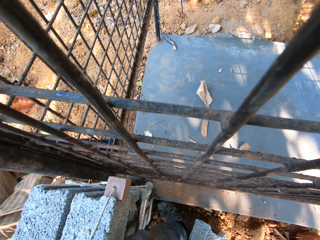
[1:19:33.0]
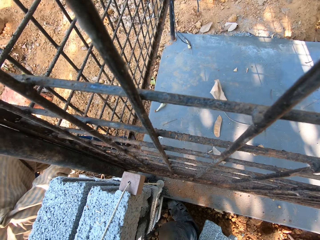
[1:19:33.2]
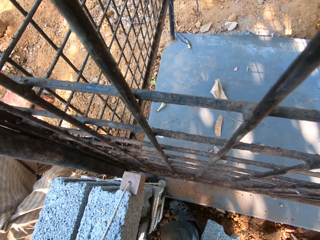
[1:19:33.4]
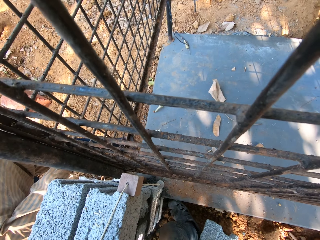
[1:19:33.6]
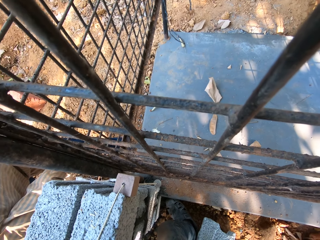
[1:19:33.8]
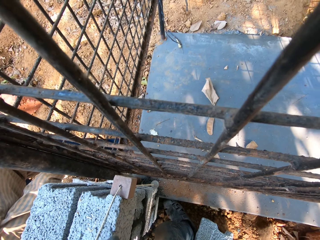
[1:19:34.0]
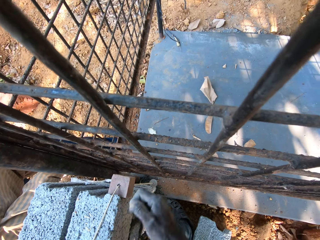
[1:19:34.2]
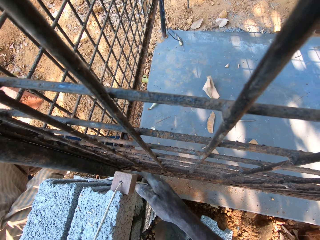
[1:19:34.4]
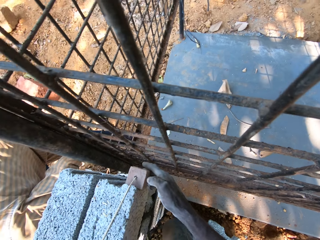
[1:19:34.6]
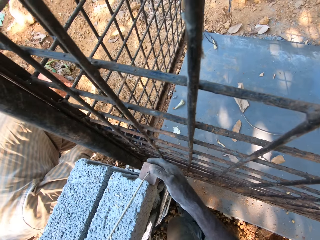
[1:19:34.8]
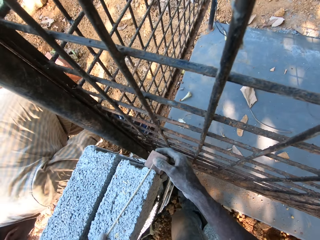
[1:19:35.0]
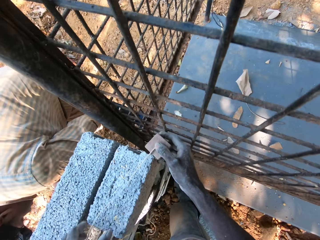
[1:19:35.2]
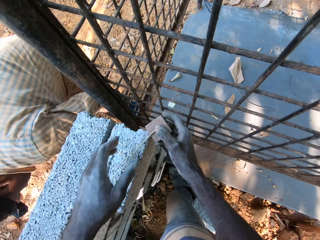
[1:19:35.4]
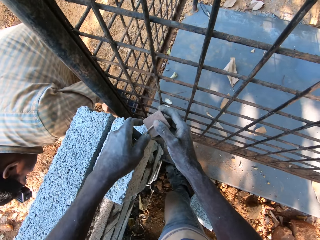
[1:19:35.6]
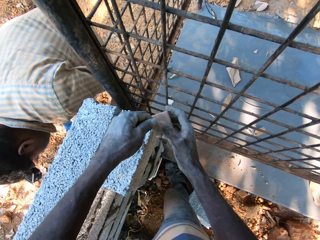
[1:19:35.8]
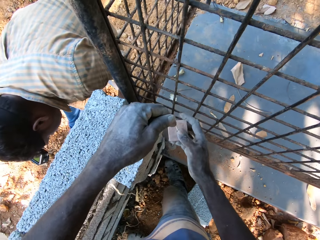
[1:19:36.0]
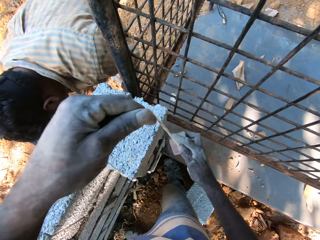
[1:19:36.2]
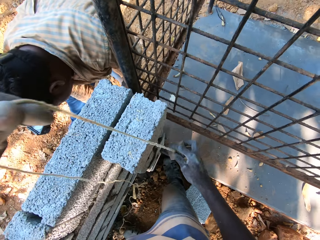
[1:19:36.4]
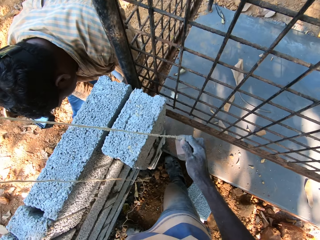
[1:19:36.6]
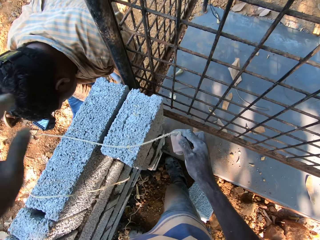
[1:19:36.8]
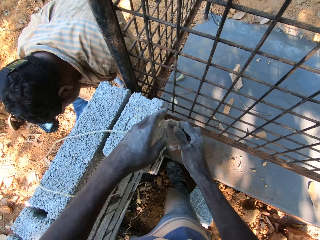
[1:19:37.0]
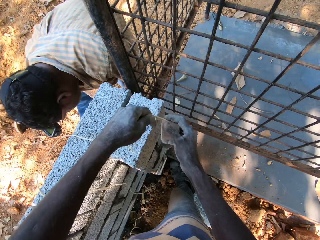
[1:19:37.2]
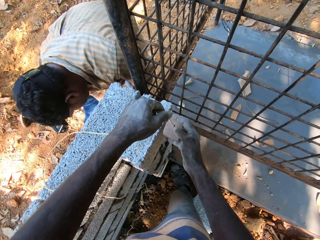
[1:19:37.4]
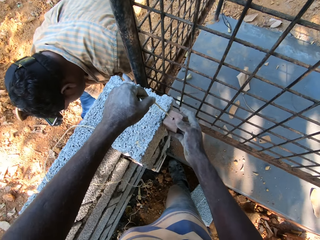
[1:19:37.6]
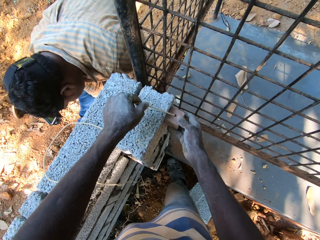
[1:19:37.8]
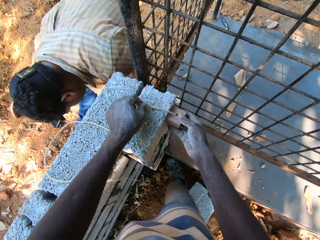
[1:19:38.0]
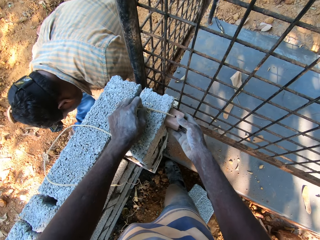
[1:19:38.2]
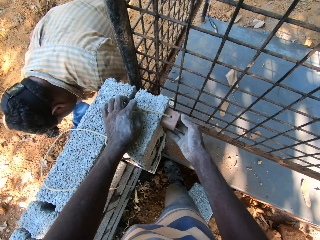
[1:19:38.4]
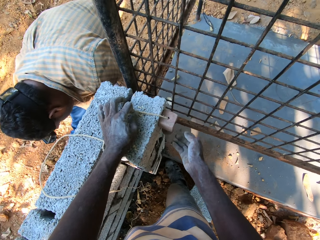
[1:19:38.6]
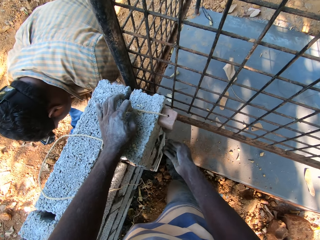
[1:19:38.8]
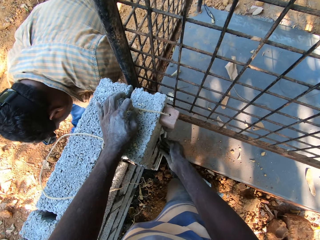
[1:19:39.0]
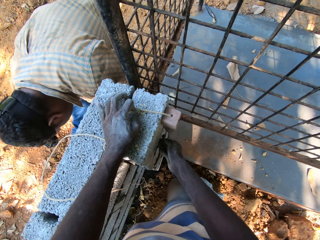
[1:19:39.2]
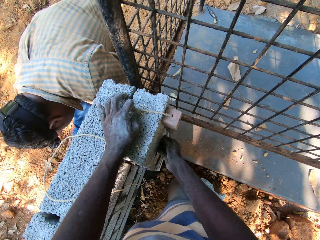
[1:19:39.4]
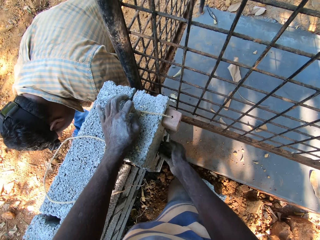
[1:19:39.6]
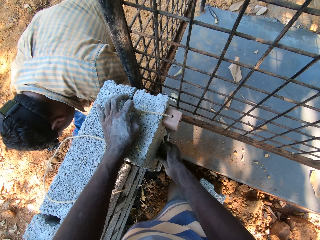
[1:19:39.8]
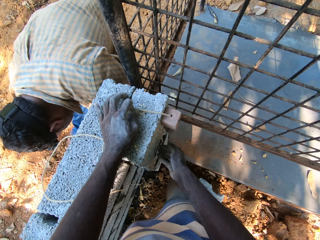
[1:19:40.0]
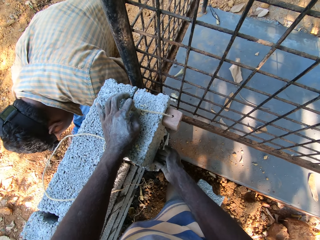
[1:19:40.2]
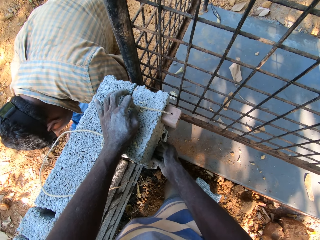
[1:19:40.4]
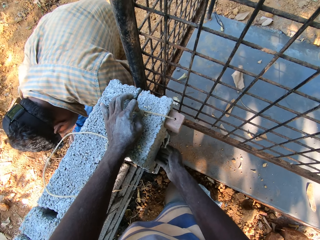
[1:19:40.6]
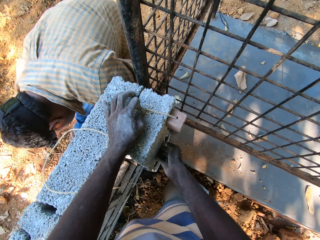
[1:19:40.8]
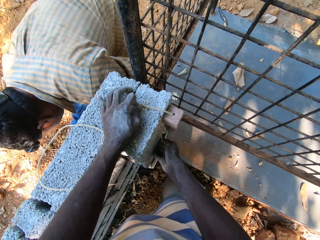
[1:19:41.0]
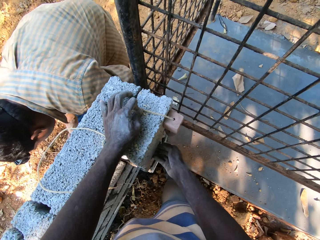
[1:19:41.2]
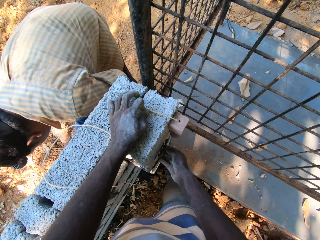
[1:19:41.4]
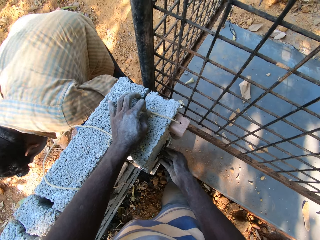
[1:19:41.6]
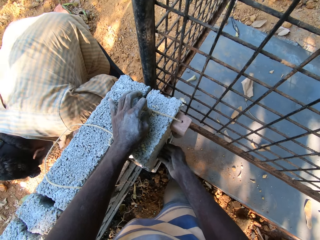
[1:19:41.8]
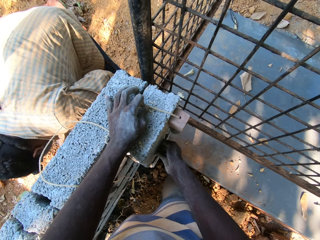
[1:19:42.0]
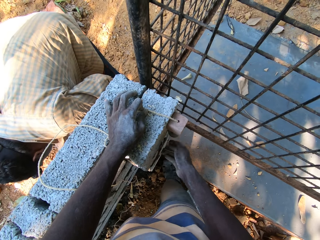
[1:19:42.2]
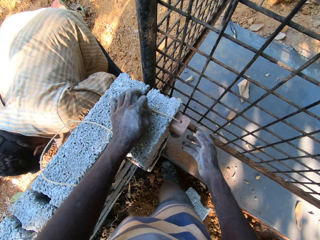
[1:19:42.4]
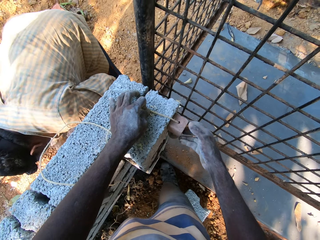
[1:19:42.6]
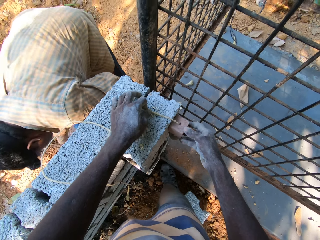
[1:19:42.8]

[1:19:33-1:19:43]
The camera wearer pulls the rope of the plumb bob with his left hand. He places the plumb bob in both hands over the concrete block.

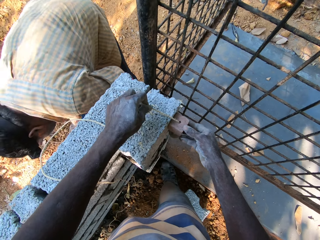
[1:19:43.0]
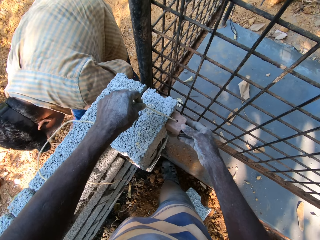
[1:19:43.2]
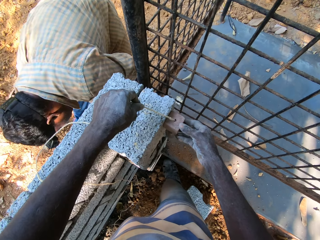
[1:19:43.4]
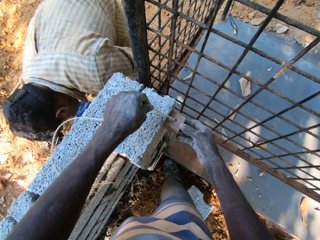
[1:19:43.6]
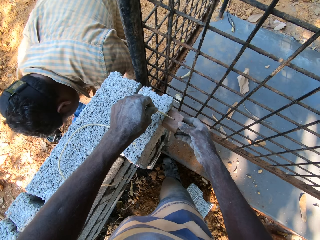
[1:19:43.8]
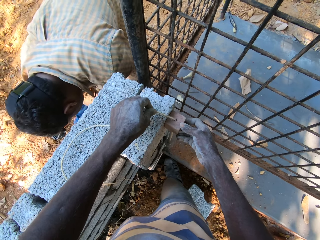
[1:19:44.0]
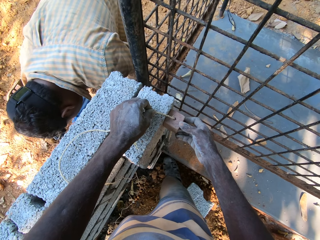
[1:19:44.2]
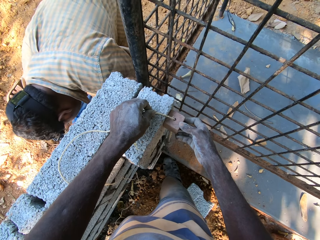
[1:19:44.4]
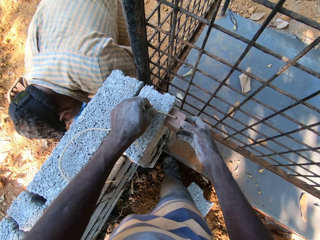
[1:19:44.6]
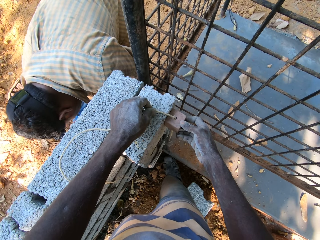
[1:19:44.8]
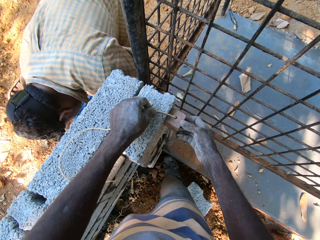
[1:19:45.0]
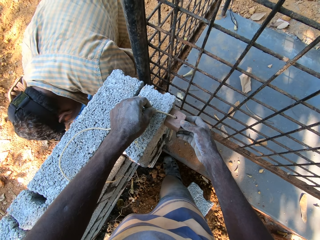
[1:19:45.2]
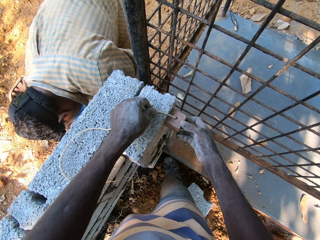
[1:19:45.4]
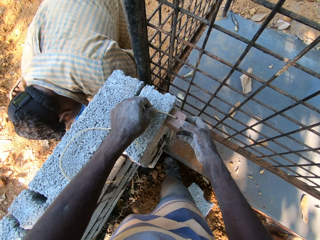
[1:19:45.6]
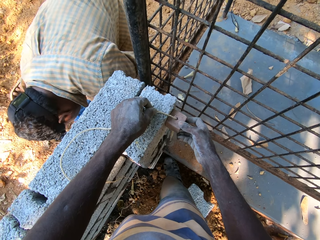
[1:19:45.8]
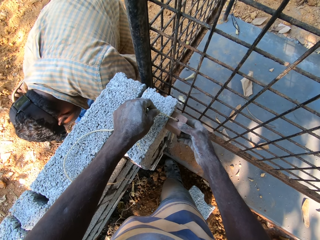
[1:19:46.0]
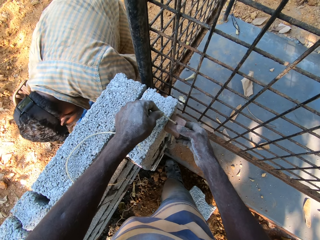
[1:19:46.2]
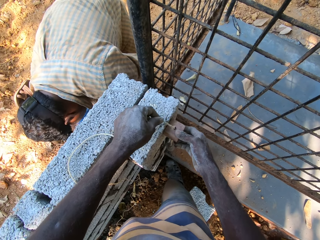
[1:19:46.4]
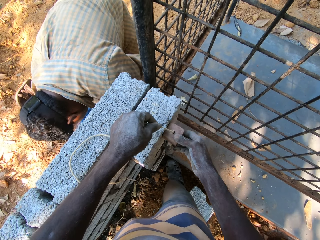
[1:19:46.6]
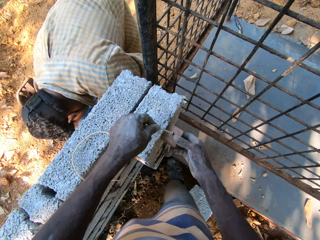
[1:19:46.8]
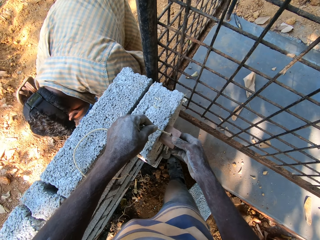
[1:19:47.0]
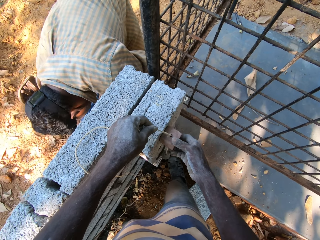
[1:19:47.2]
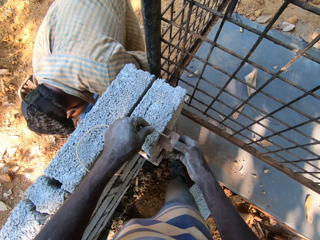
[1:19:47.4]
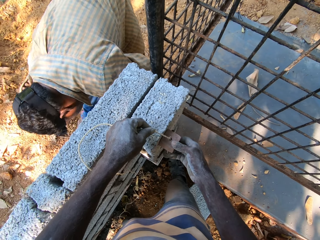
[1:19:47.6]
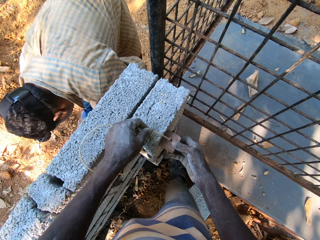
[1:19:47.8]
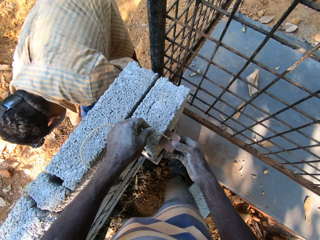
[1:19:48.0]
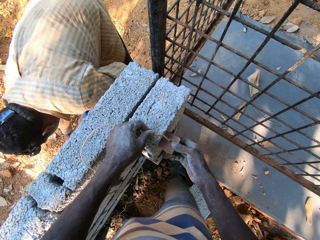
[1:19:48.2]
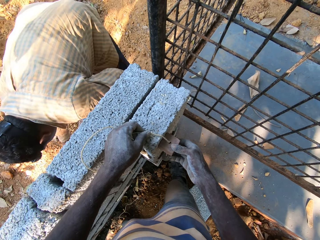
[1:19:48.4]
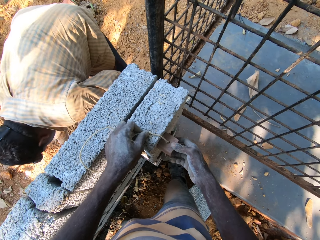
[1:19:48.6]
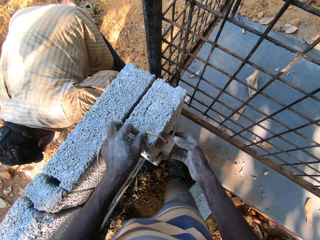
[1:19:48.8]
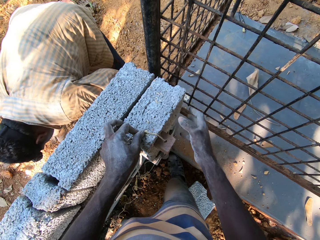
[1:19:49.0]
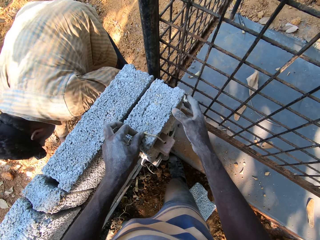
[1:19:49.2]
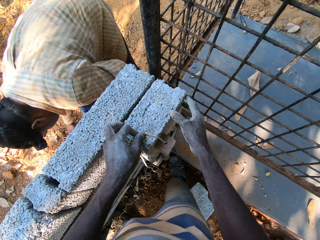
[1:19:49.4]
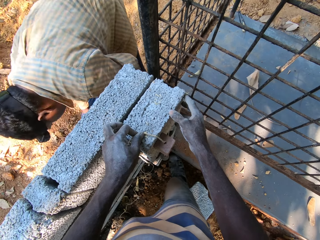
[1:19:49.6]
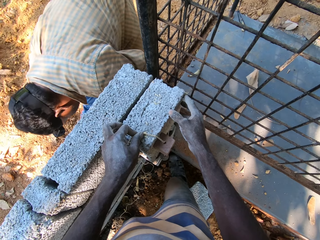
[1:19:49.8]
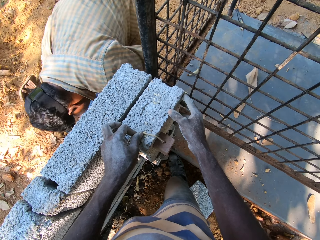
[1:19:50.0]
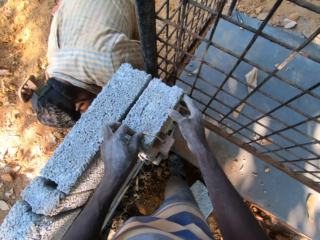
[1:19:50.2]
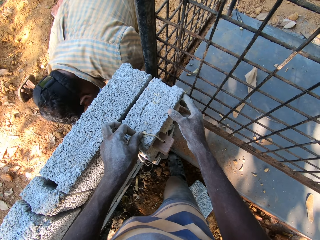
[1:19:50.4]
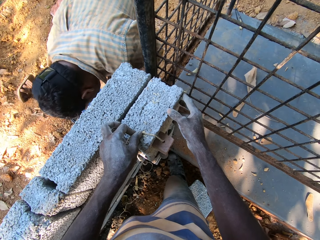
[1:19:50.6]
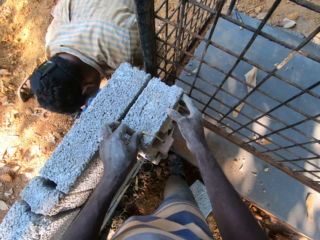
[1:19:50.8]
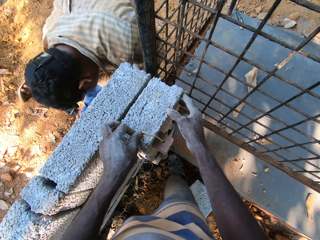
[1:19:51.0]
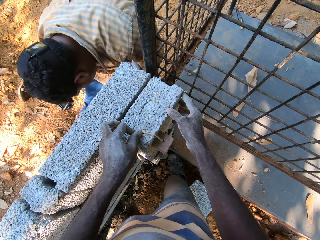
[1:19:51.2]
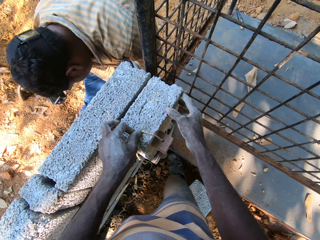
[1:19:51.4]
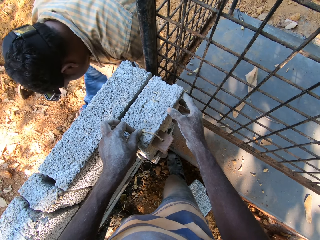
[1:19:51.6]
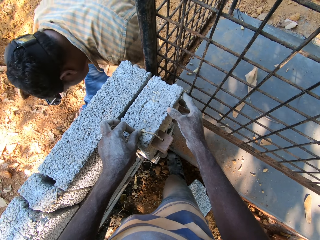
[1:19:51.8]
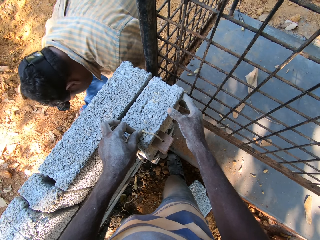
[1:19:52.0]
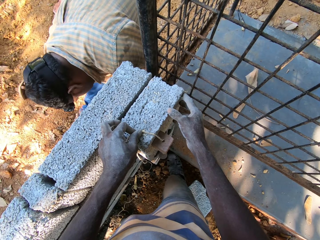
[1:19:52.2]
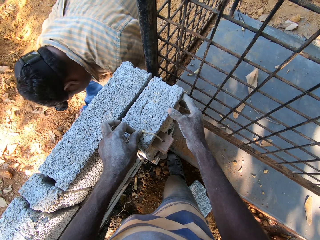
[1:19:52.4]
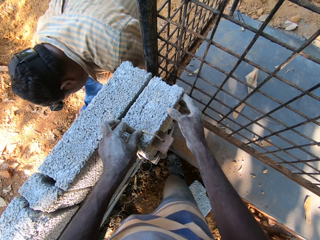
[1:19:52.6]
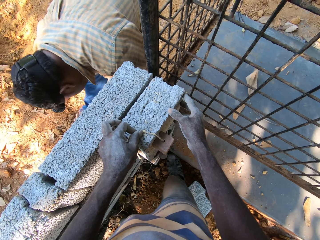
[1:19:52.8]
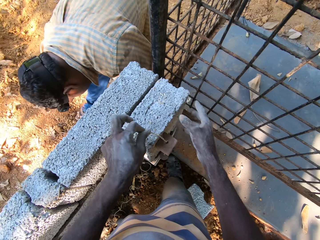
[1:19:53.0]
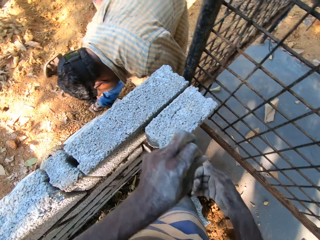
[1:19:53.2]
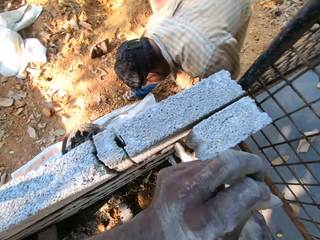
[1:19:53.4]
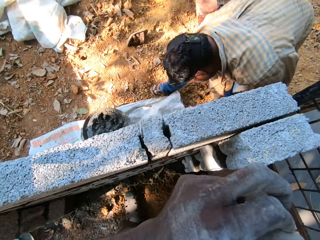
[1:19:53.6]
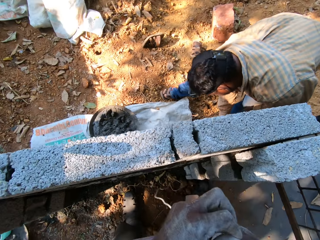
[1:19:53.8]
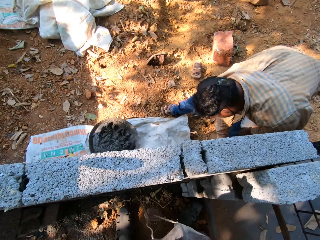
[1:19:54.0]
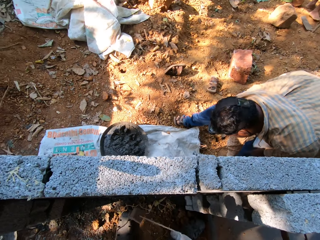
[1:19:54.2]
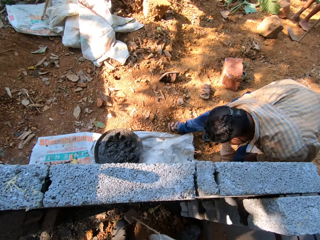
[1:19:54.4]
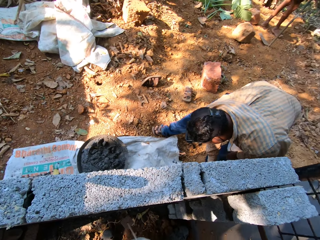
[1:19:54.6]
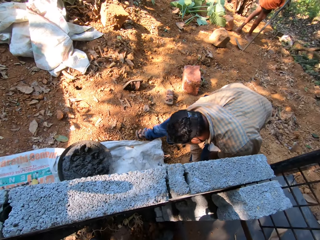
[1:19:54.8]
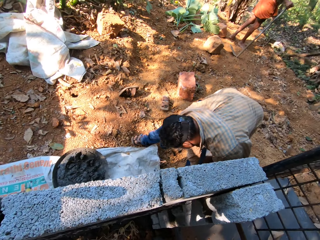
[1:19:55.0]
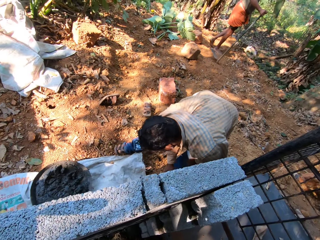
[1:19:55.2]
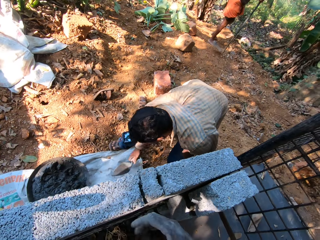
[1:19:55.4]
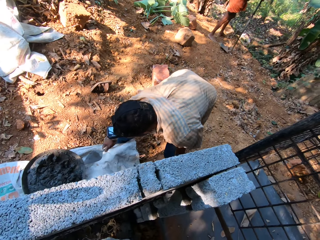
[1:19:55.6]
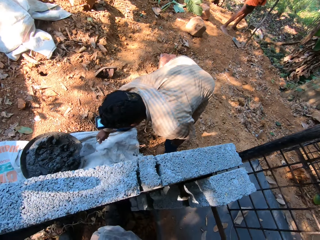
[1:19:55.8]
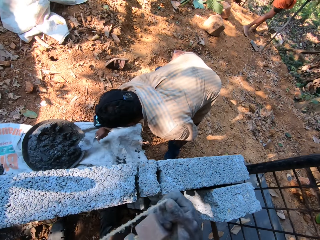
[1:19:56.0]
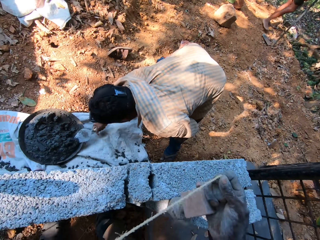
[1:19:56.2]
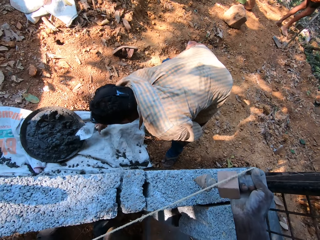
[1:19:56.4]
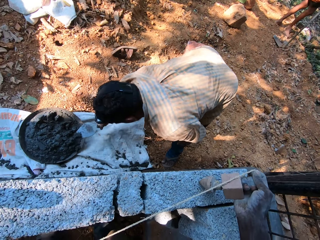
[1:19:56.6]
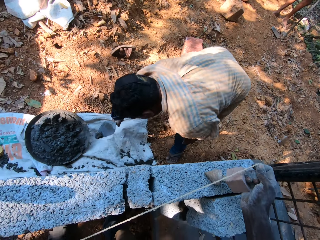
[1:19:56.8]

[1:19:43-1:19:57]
The camera wearer adjusts the plumb bob rope over the concrete block with his left hand. He moves the plumb bob rope over the concrete block with both hands. He holds the plumb rope with his left hand.
